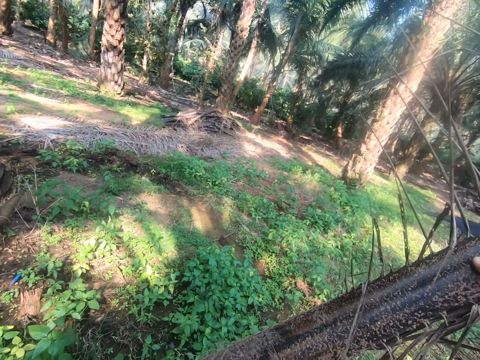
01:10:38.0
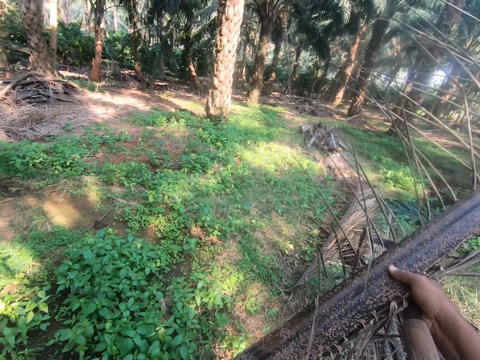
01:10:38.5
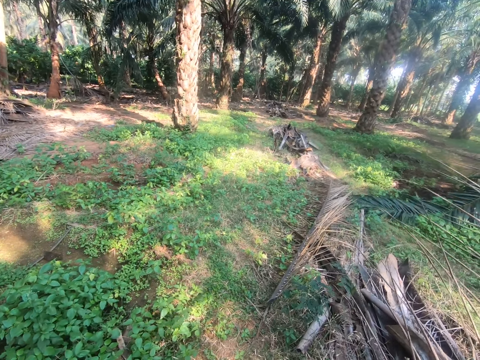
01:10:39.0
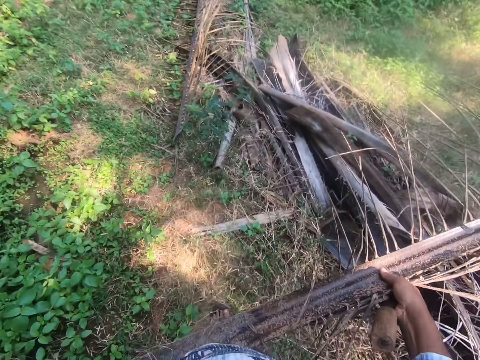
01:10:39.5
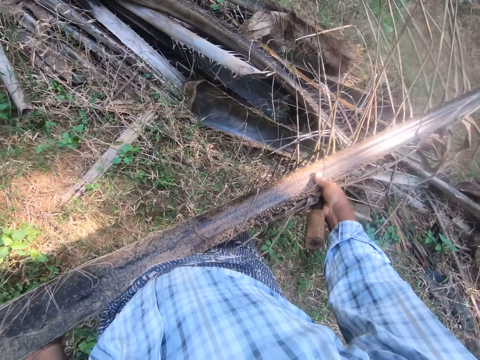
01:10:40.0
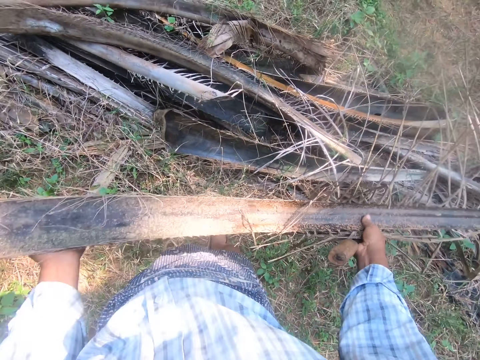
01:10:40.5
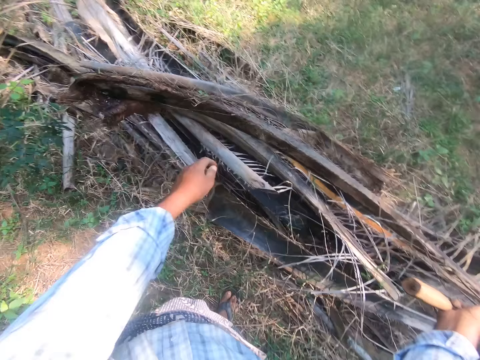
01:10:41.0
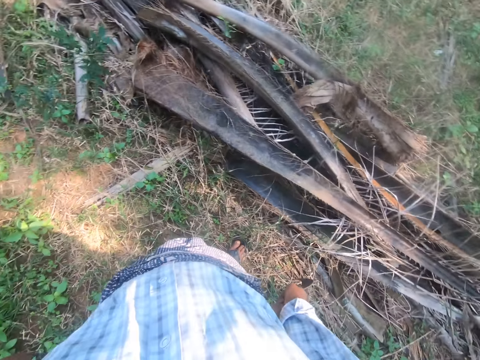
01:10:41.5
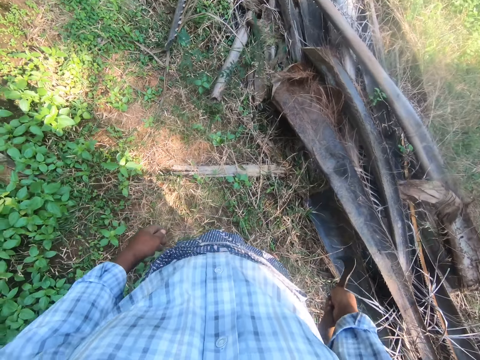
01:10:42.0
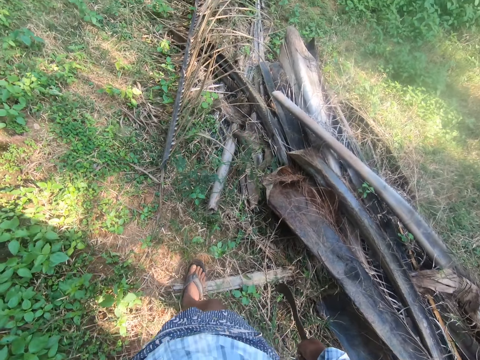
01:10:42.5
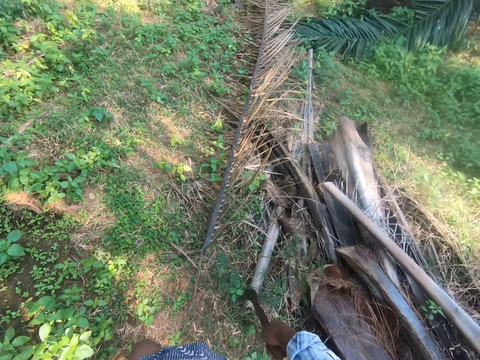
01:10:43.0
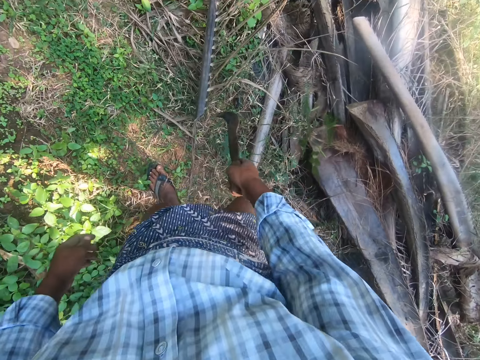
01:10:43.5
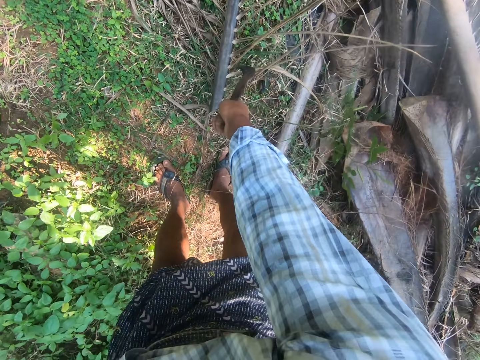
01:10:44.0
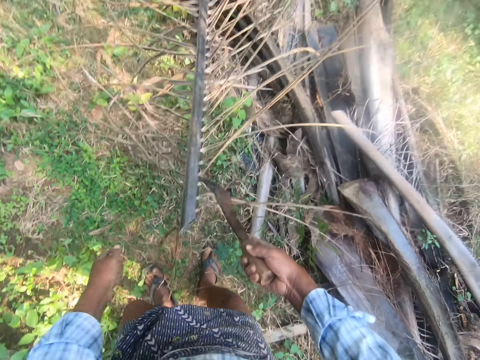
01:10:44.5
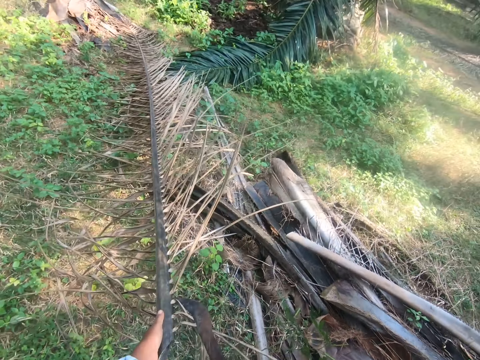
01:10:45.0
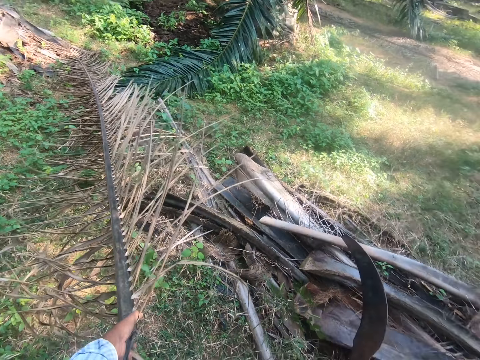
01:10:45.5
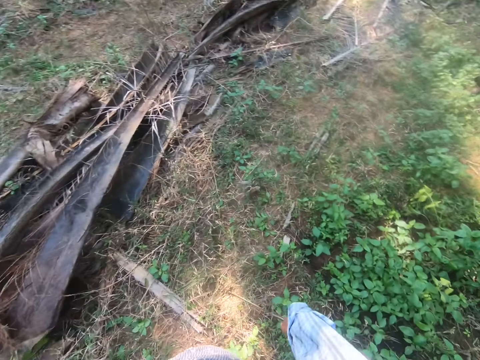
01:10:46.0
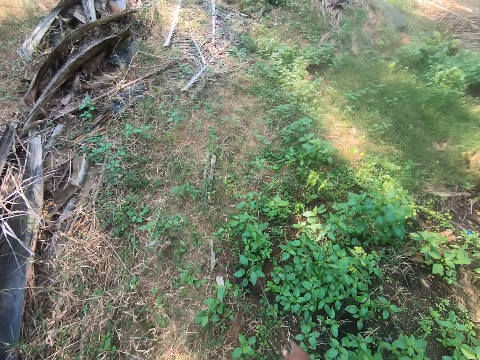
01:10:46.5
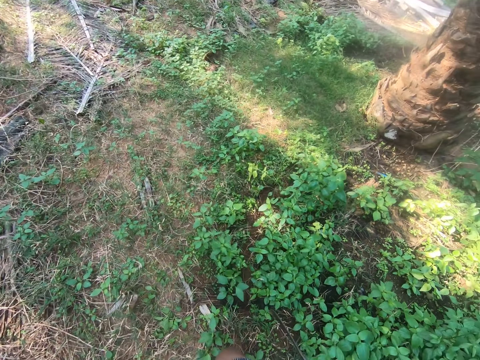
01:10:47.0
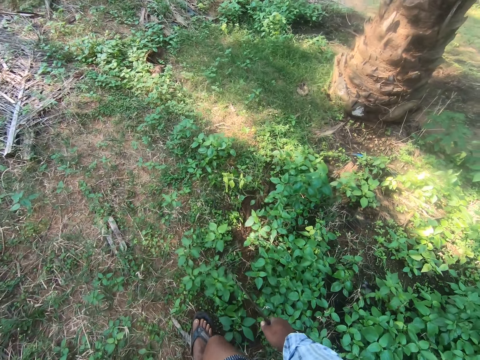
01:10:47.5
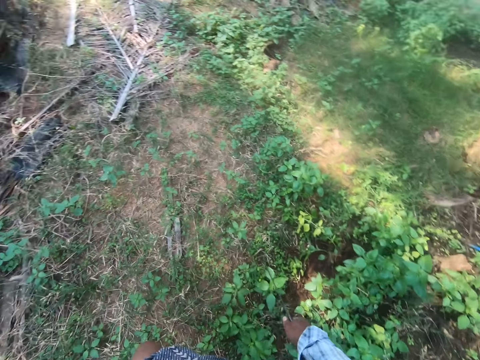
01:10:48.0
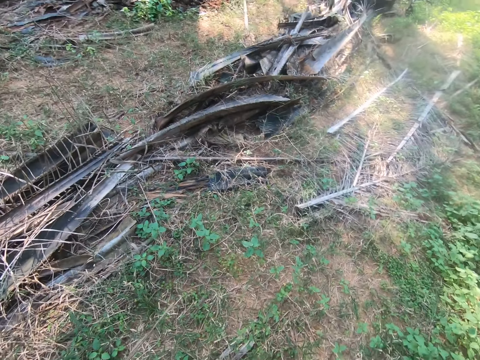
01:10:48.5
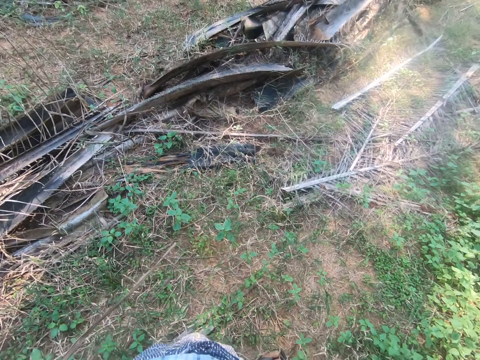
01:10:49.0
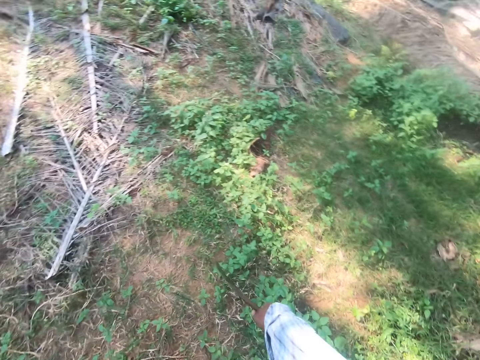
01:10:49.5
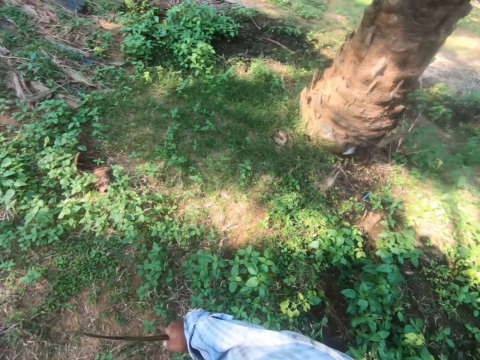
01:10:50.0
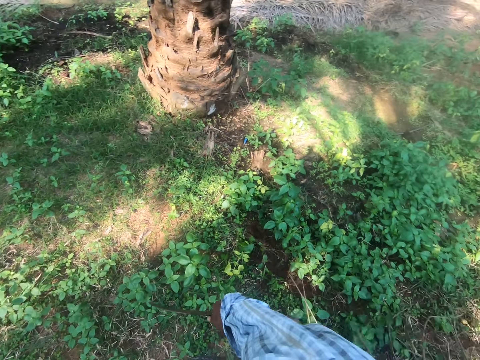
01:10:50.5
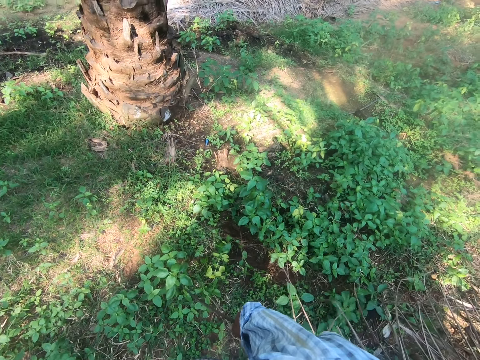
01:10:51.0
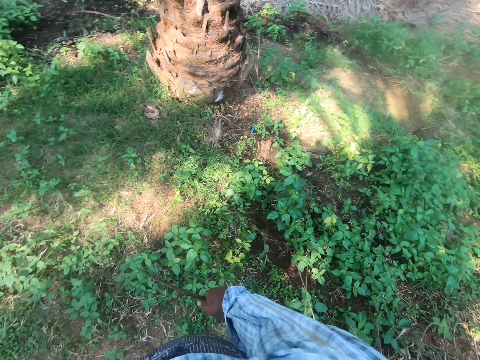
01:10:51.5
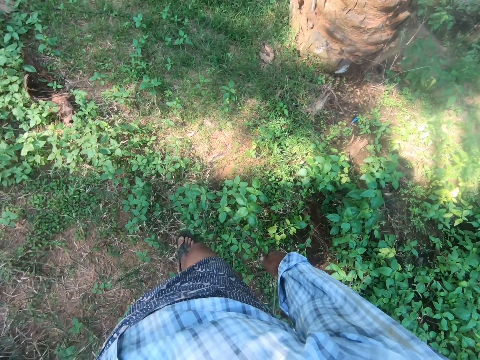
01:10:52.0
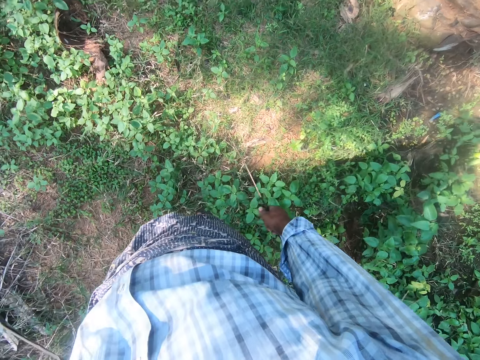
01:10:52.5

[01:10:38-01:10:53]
The camera wearer drops the palm frond on a pile of palm fronds on the ground. He walks in the farm. He lifts a palm frond from the ground with the sickle or machete in his right hand. He holds the palm frond with his left hand. He drags the palm frond with his left hand. He walks in the farm.

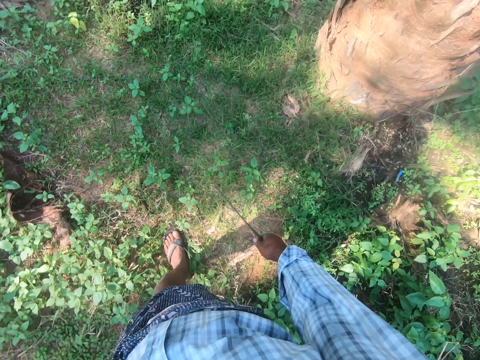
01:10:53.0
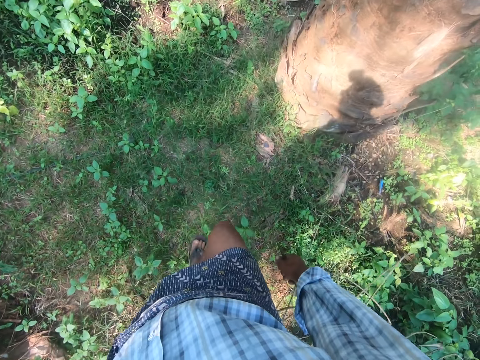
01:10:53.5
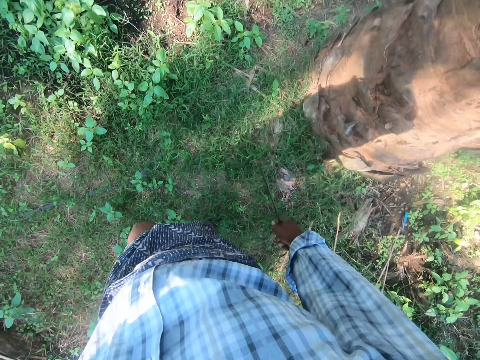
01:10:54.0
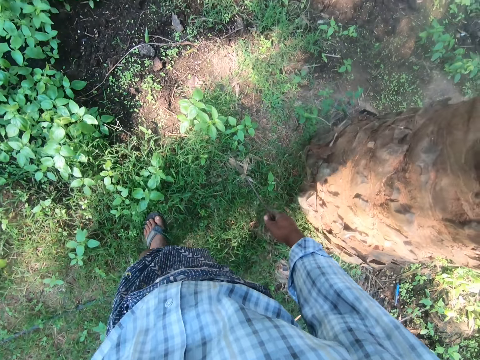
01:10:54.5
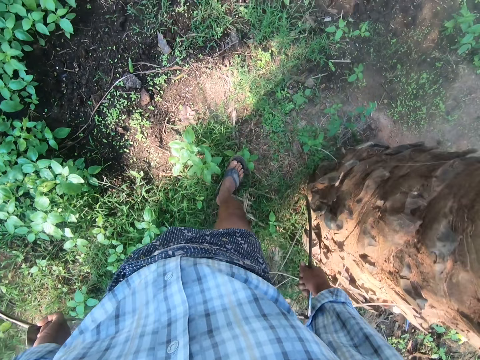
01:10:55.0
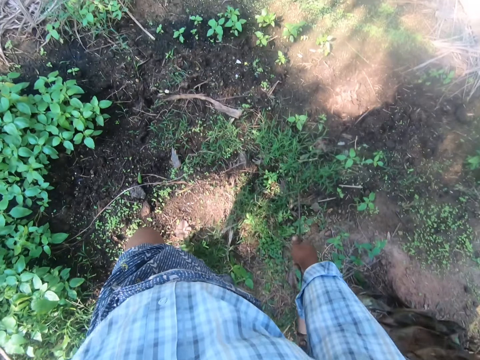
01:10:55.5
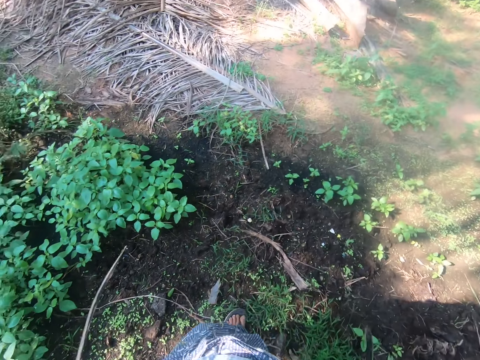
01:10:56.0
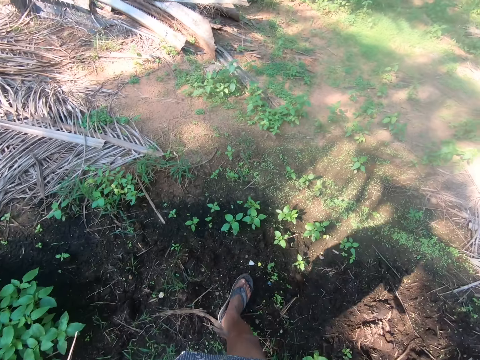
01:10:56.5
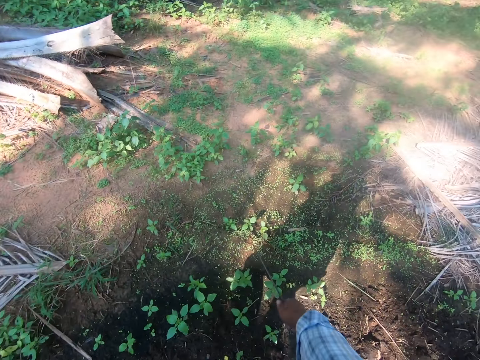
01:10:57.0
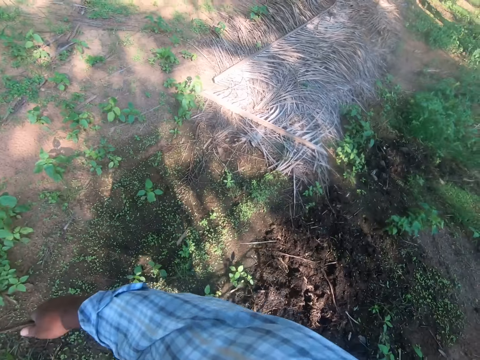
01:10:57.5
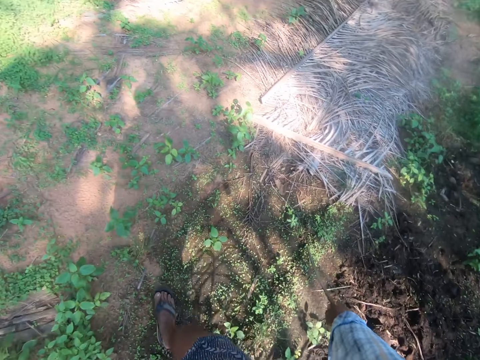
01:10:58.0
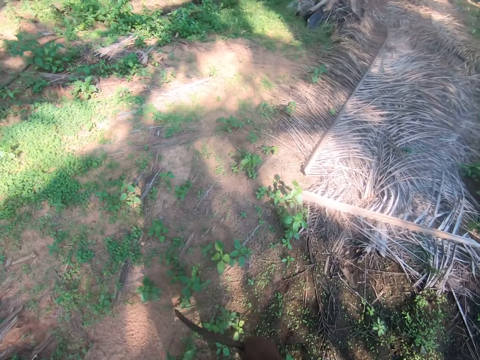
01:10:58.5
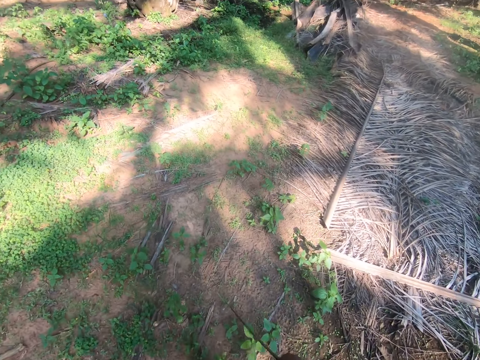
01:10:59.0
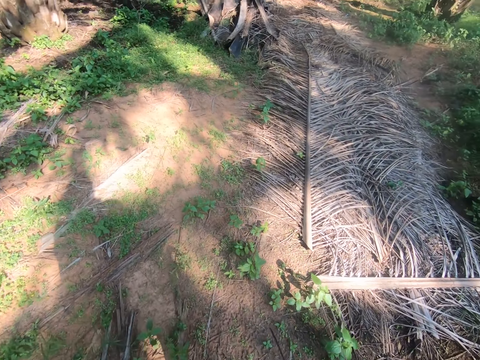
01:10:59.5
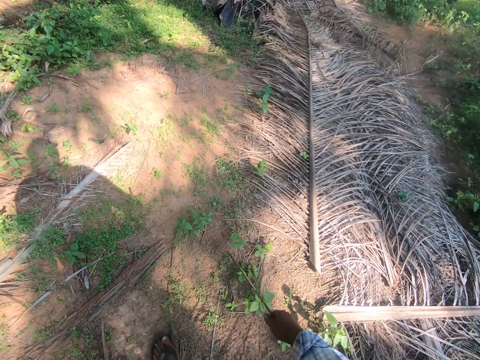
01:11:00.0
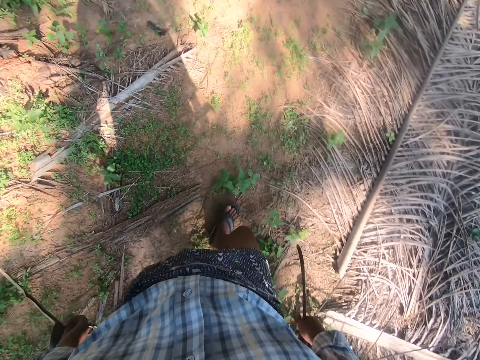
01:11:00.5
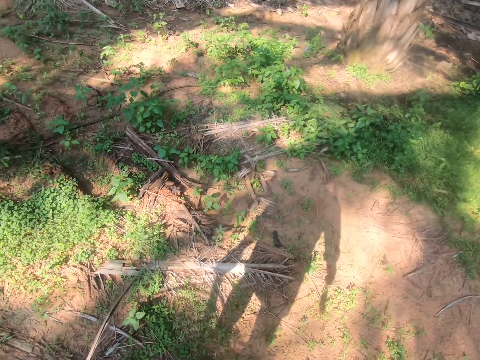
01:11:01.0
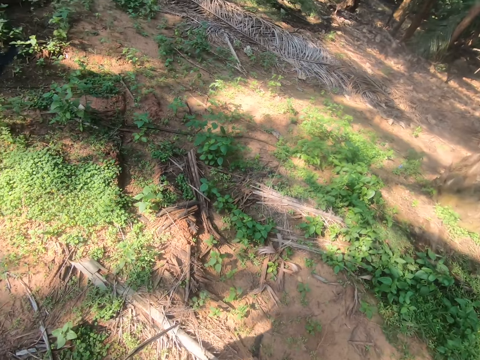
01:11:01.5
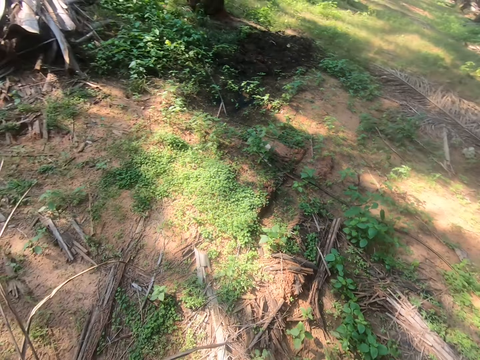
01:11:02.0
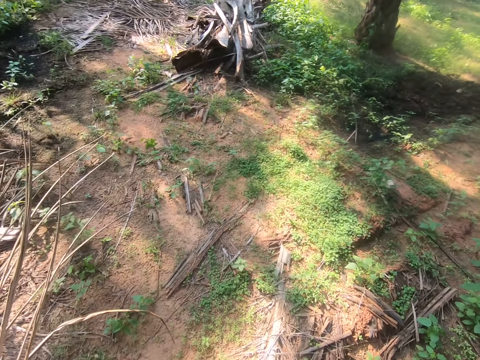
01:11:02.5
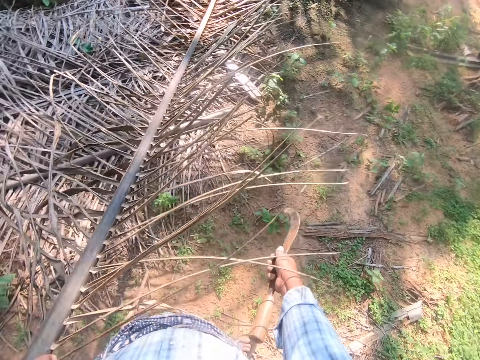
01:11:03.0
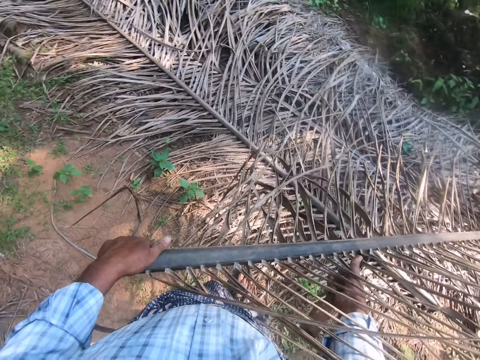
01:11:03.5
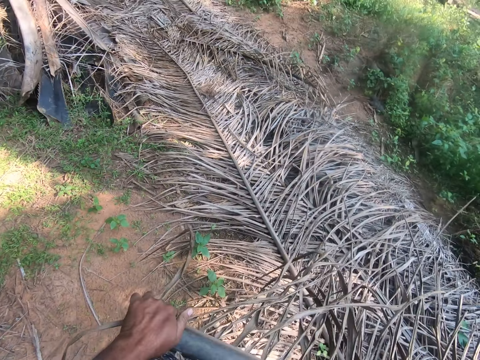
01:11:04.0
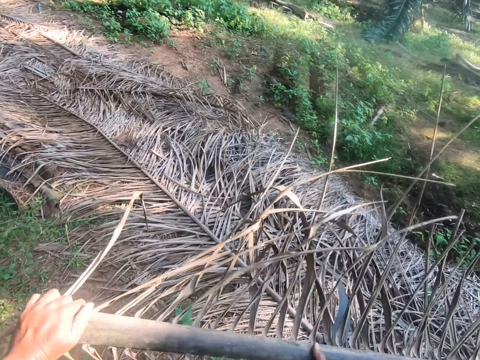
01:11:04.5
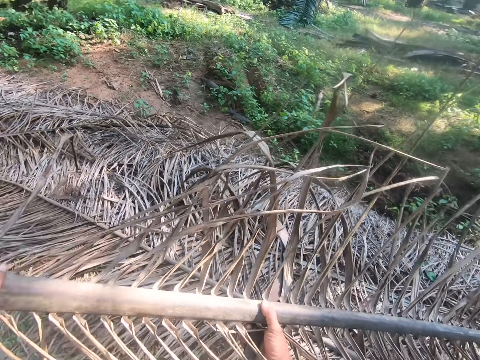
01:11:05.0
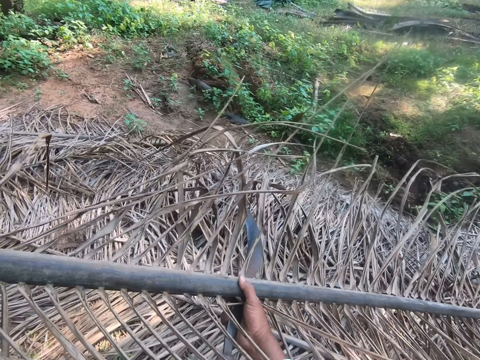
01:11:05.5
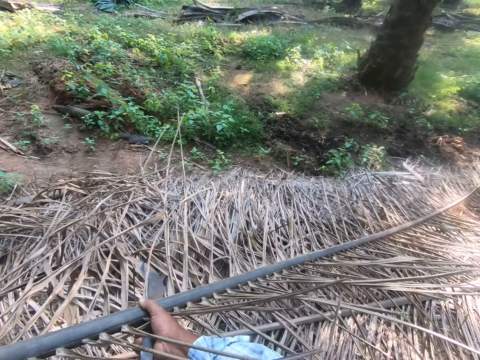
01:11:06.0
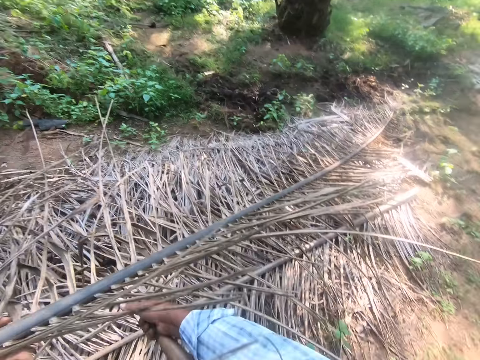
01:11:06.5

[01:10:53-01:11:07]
The camera wearer pulls the leaf and puts the leaf among others.
